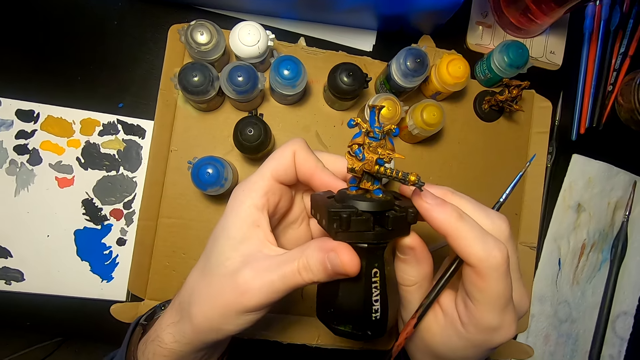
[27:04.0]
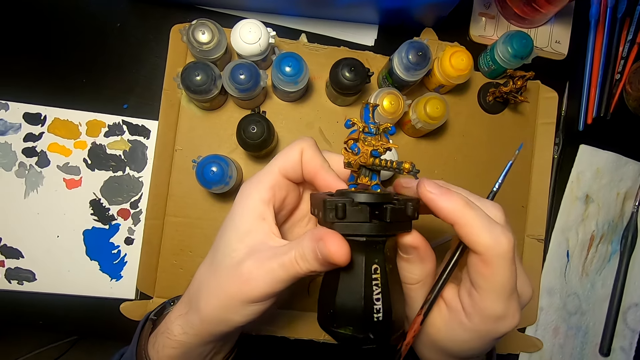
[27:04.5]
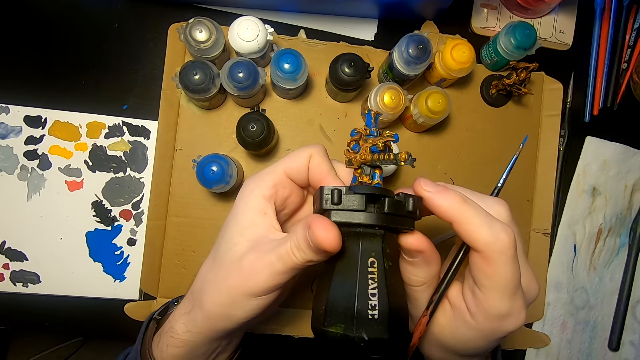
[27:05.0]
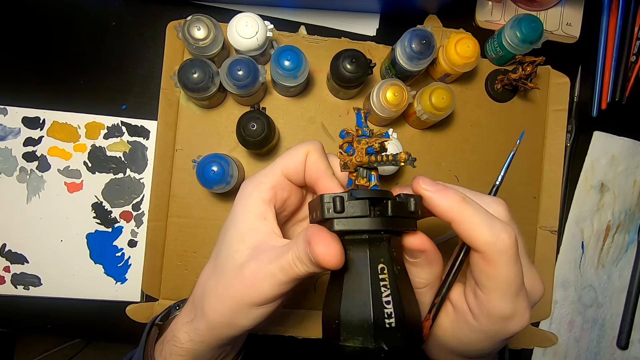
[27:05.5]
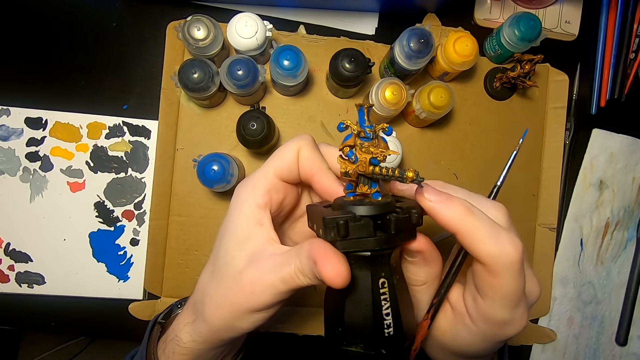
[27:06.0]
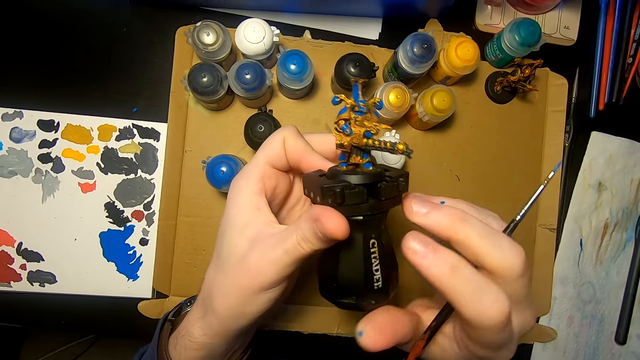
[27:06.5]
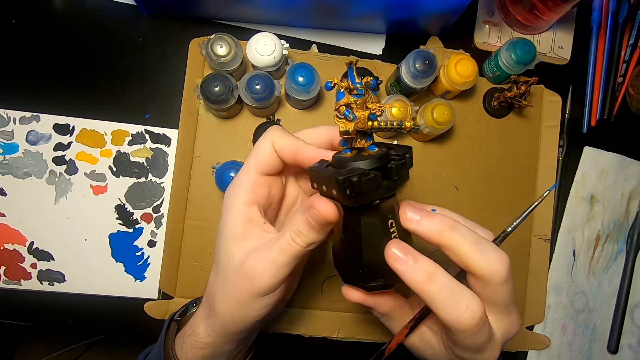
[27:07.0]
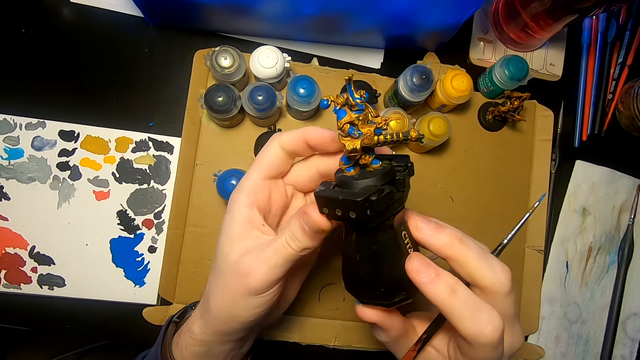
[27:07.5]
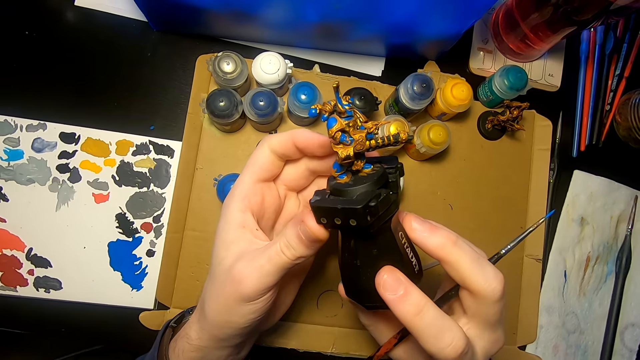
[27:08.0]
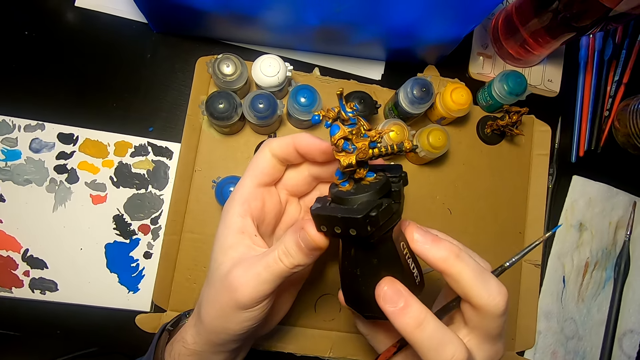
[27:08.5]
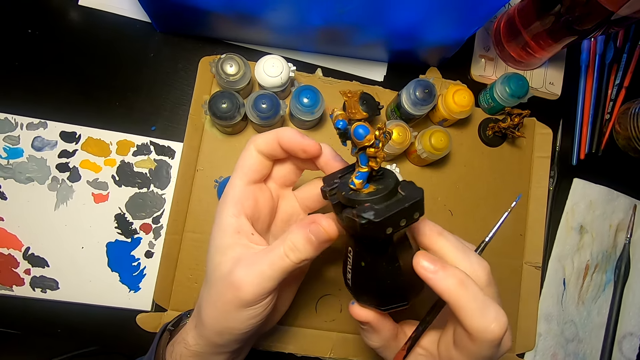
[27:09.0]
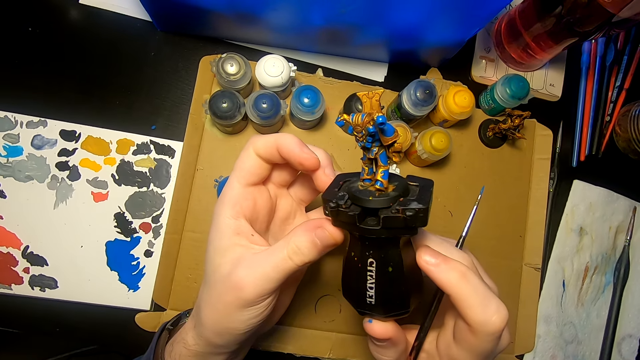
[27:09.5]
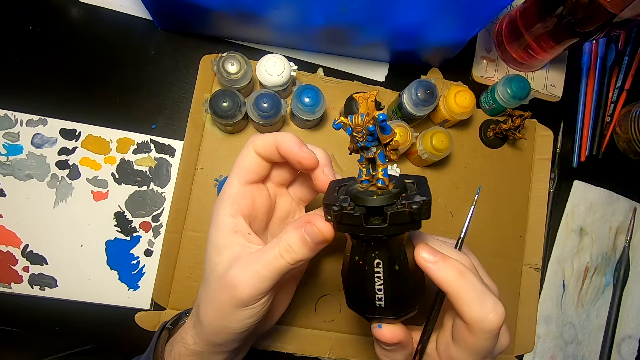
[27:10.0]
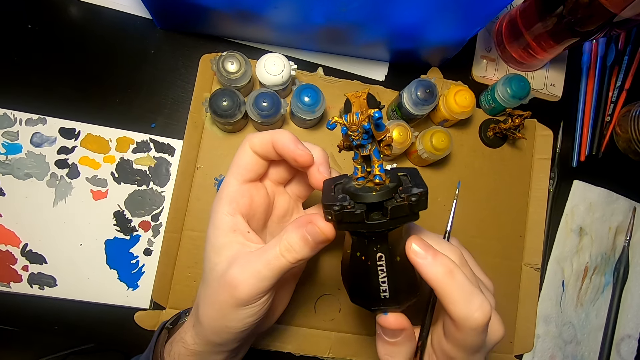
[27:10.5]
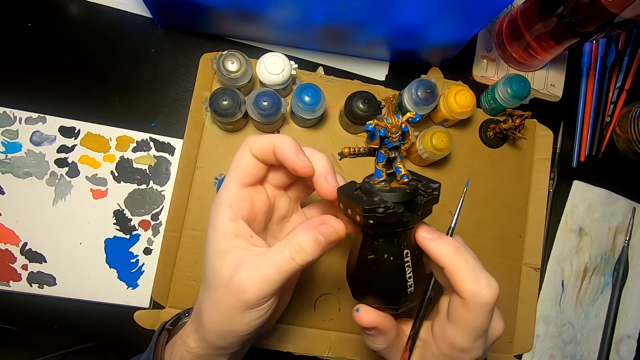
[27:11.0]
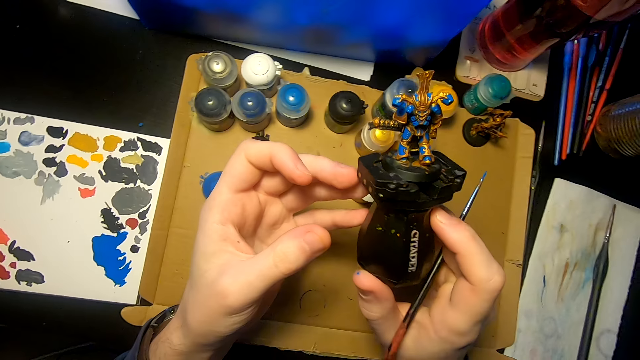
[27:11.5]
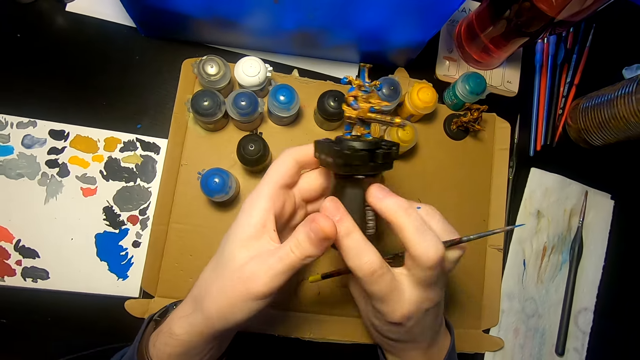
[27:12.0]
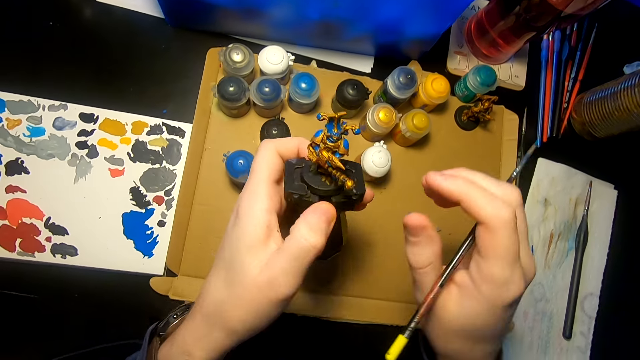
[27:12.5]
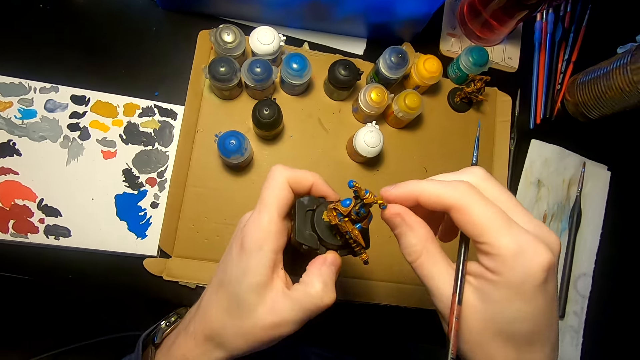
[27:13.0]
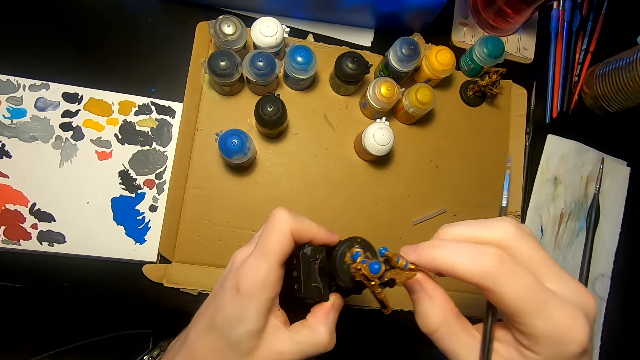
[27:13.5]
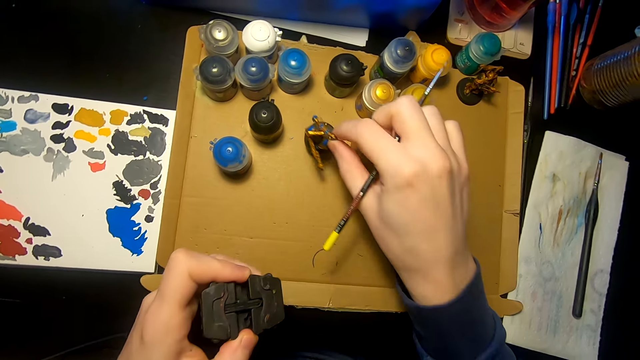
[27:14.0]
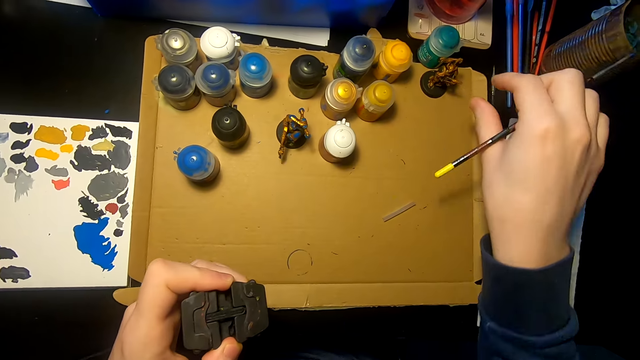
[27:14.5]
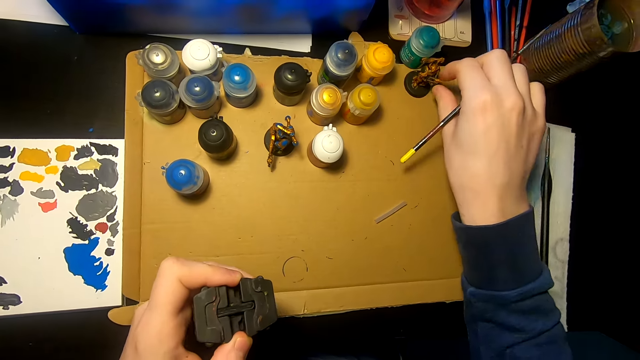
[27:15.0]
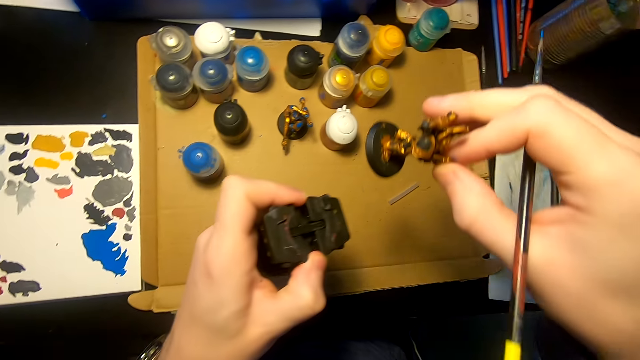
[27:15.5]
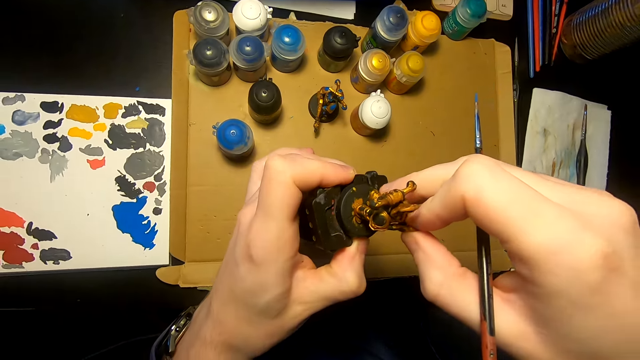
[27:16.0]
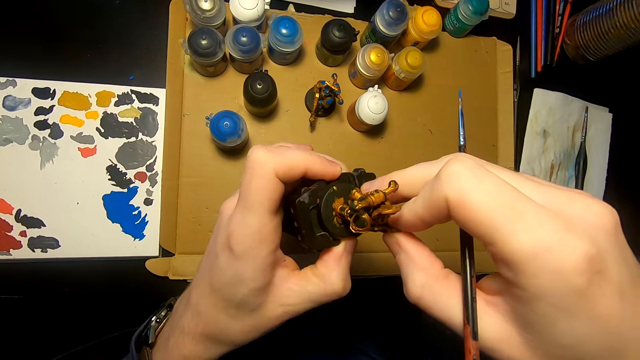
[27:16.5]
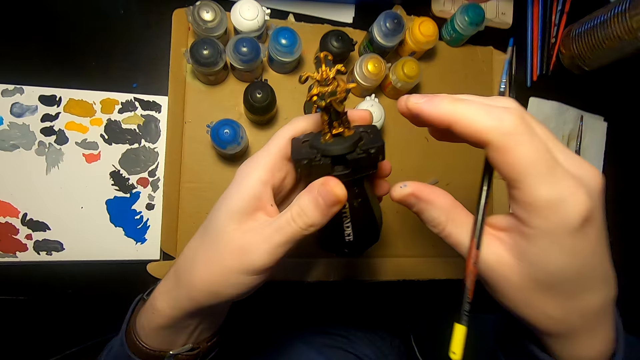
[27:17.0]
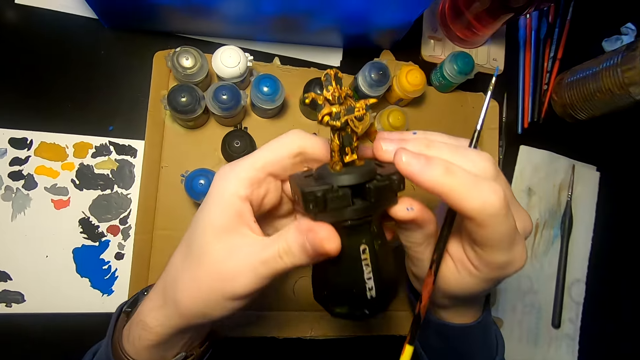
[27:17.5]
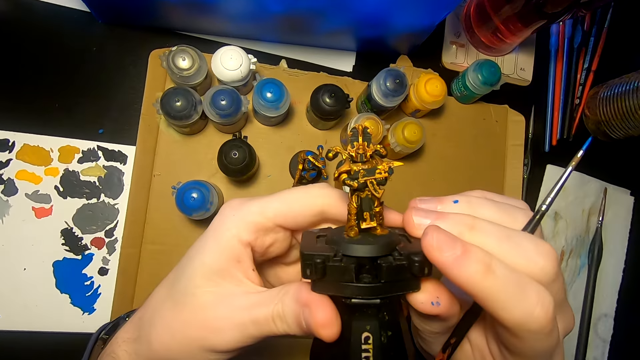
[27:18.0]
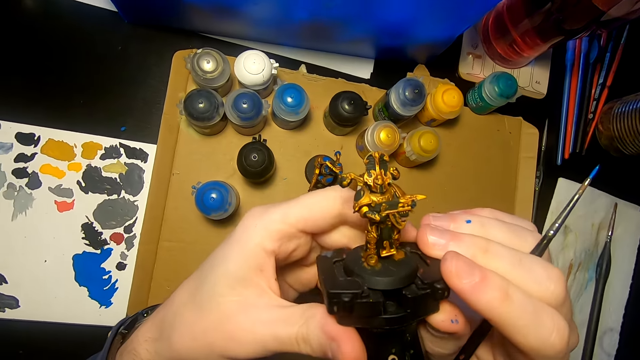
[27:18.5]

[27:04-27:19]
The camera wearer stares at the model sculpture. They lift the right hand. They remove the figurine or sculpture from a painting handle, and pull the sculpture again. They put the figurine on a table. They pick up the sculpture, lift the sculpture, and fix the sculpture. They put the figurine on the painting handle. They look at the sculpture.

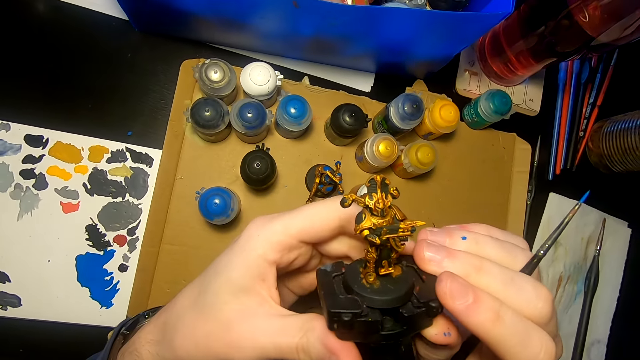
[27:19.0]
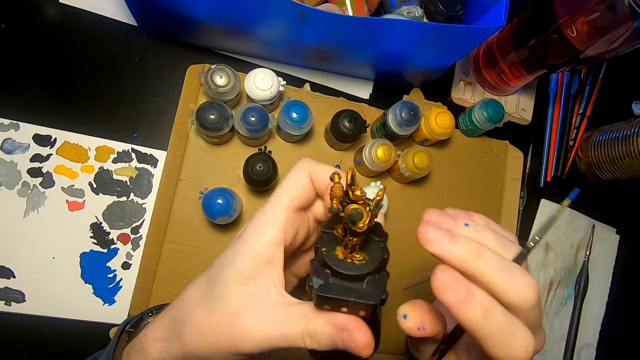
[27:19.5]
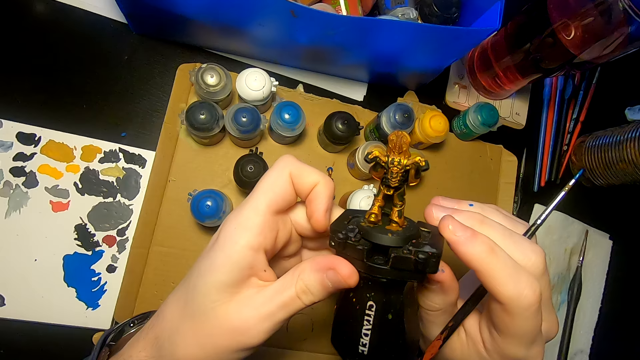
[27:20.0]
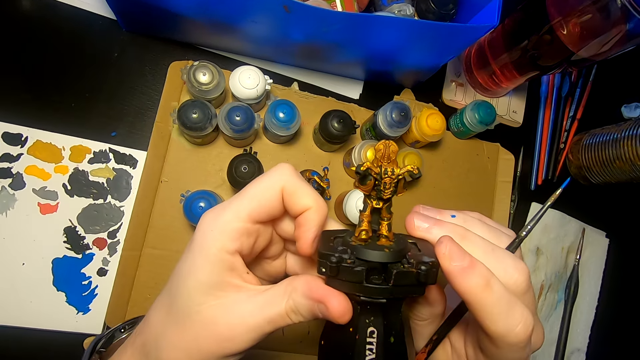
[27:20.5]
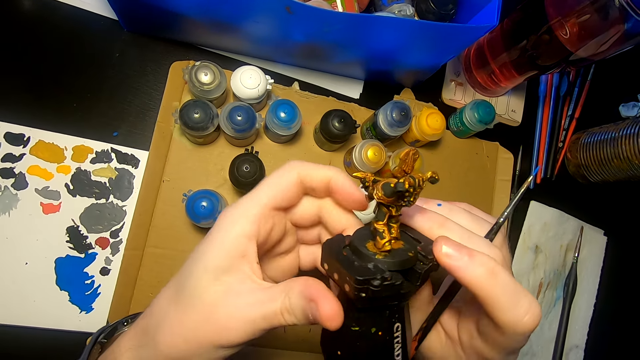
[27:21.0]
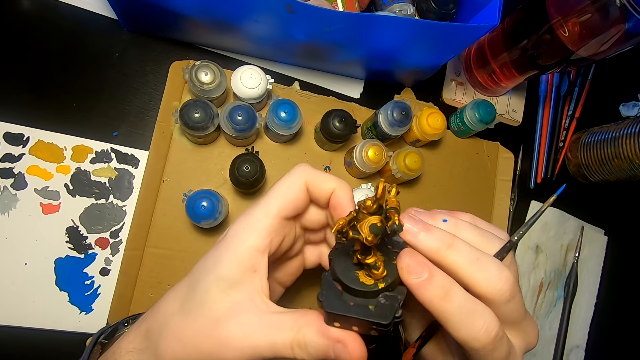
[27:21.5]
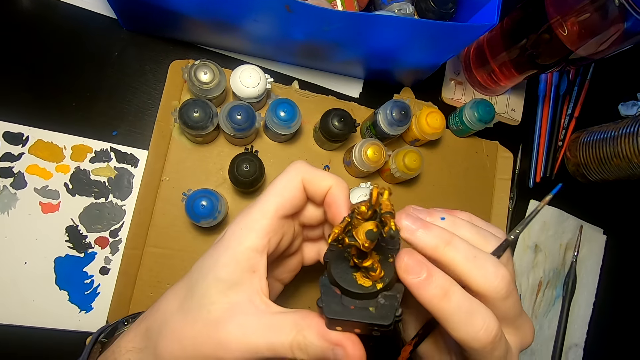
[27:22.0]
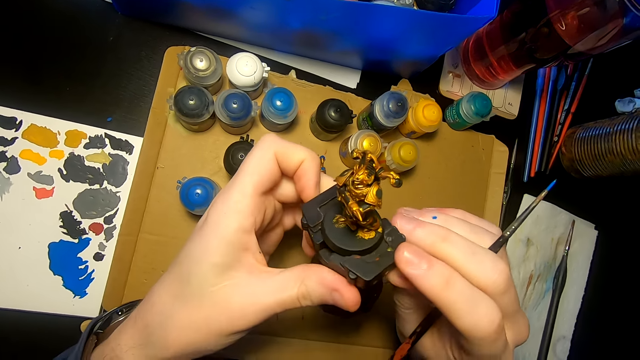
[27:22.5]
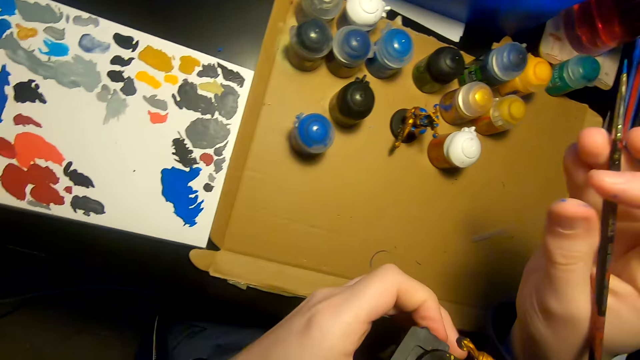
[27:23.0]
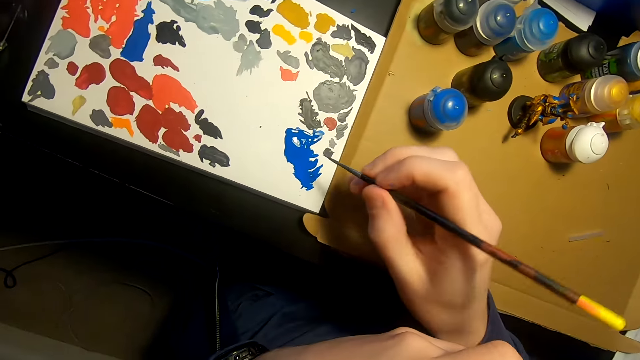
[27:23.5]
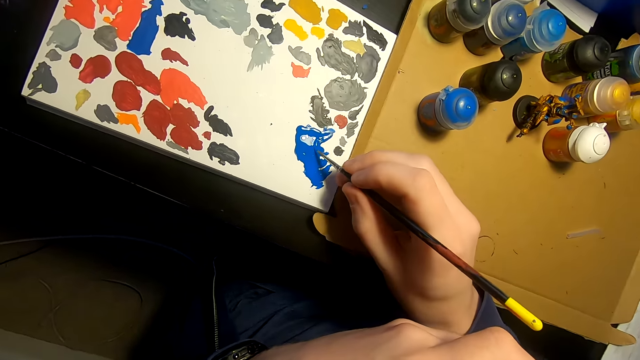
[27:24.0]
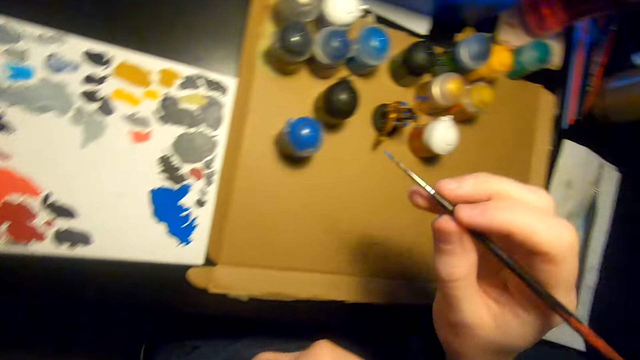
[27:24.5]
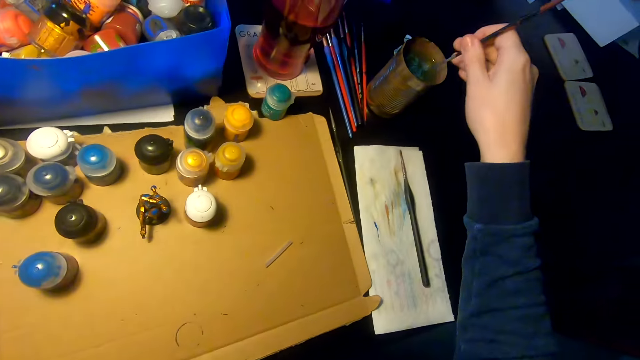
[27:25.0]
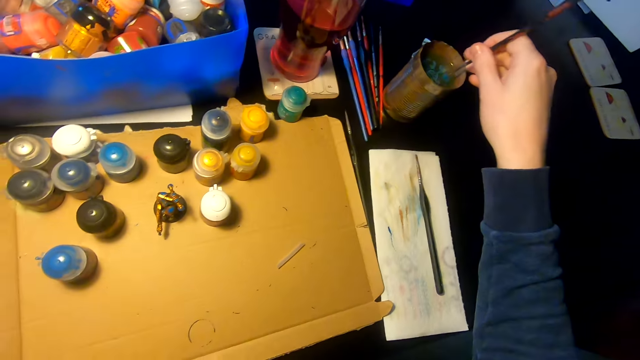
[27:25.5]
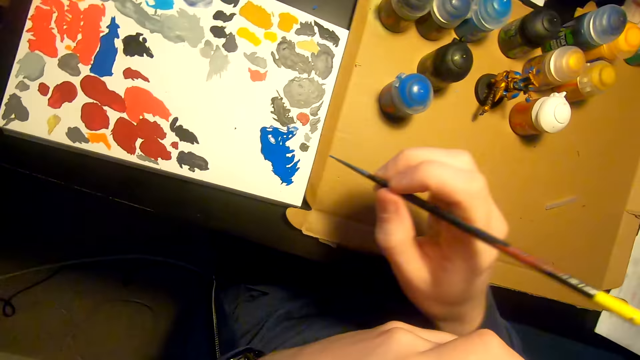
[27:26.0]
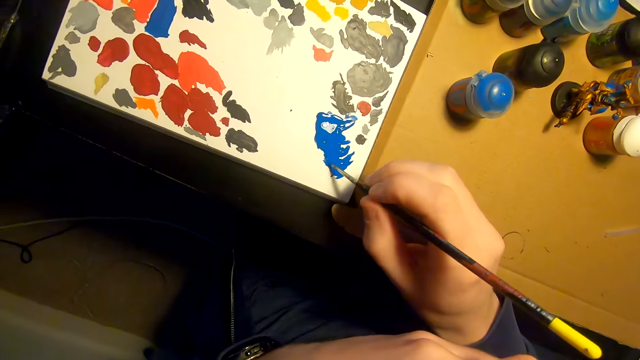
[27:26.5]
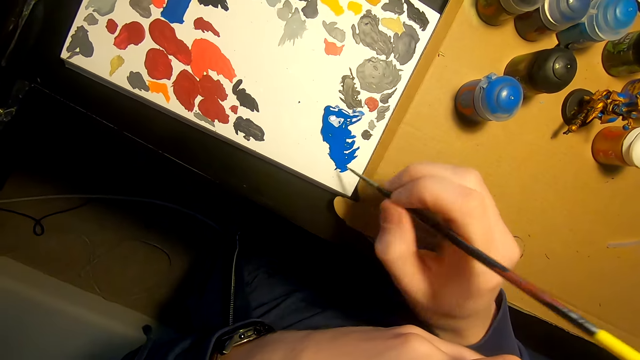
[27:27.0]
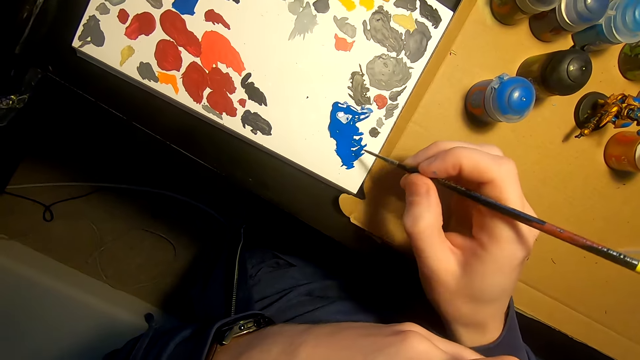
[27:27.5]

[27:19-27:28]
The camera wearer turns the figurine. They move the right hand. They rub the pen brush on the paint. They dip the paintbrush in the paint. They lift the right hand. They dip the pen brush inside a tin of water. They move the right hand. They rub the pen brush on the paint. They dip the paintbrush in the paint.
